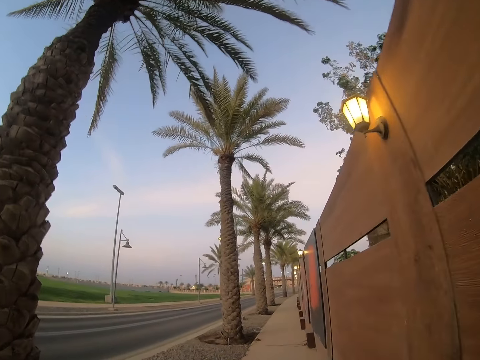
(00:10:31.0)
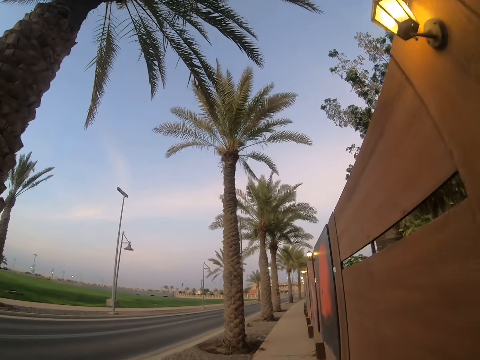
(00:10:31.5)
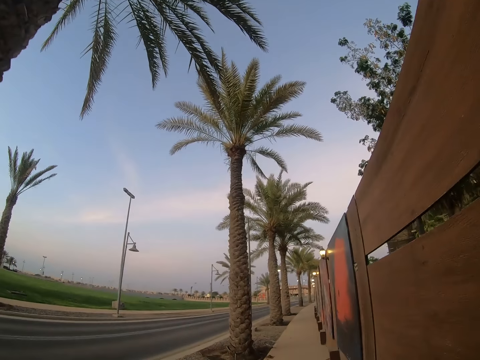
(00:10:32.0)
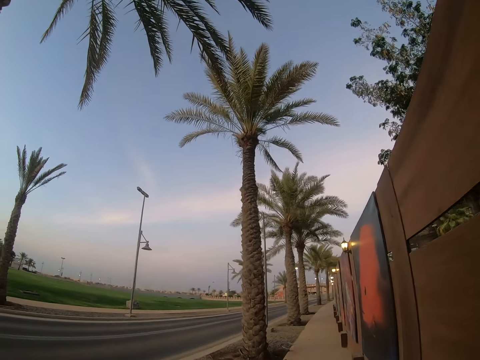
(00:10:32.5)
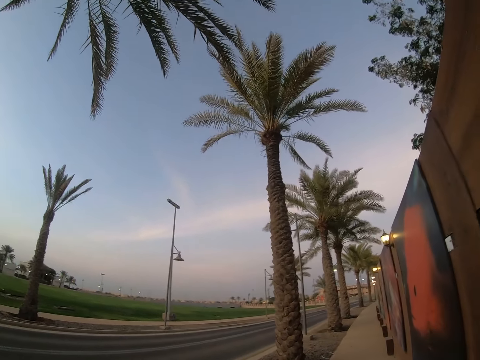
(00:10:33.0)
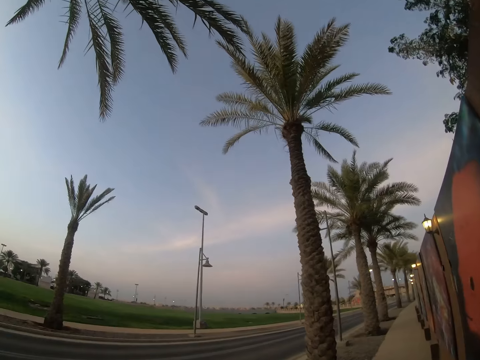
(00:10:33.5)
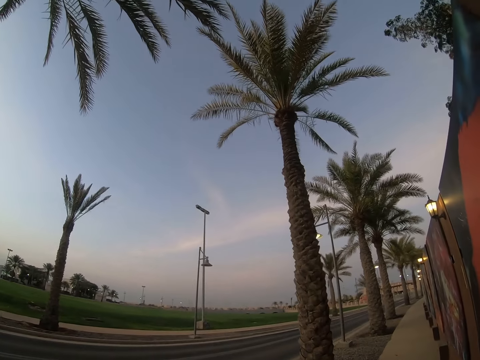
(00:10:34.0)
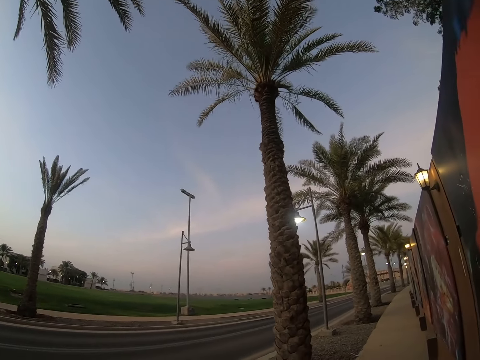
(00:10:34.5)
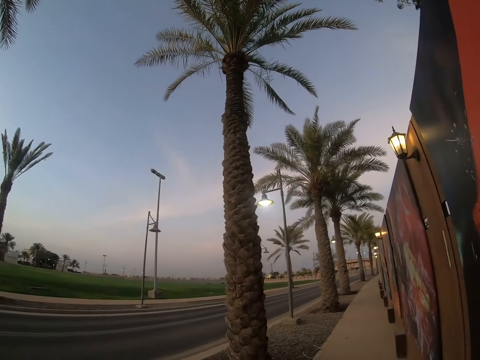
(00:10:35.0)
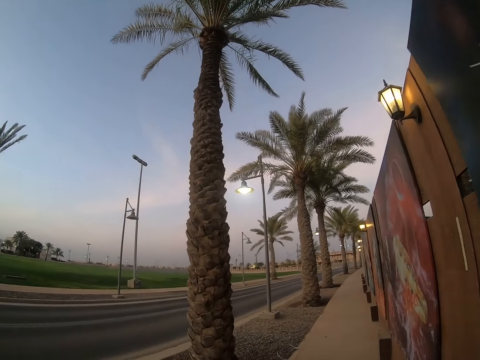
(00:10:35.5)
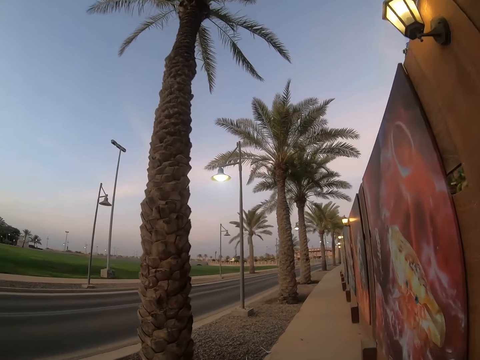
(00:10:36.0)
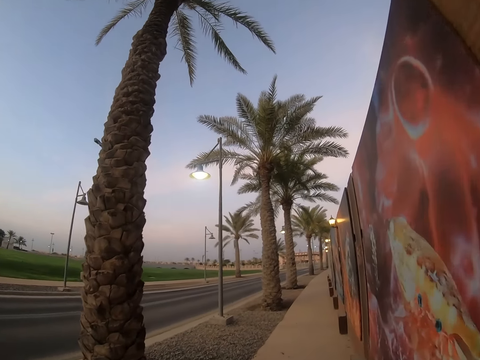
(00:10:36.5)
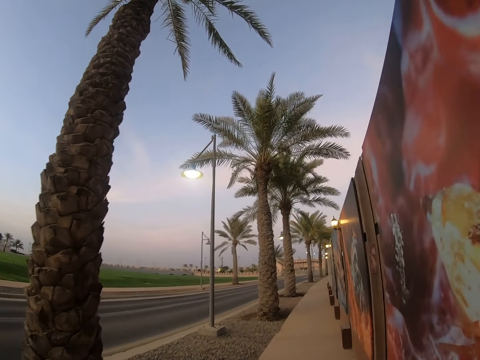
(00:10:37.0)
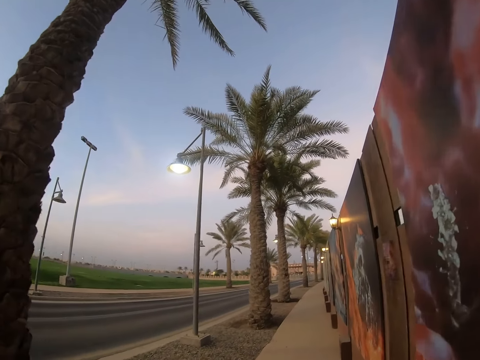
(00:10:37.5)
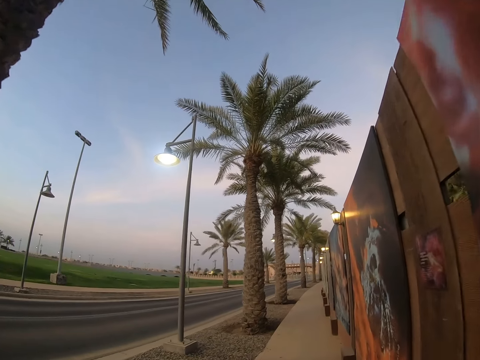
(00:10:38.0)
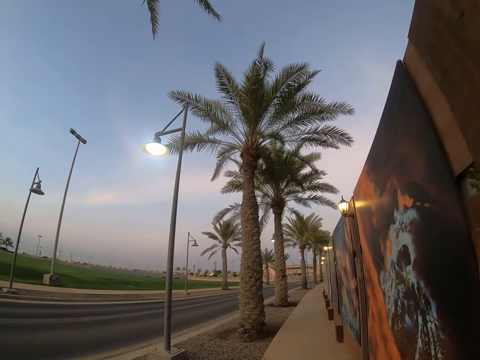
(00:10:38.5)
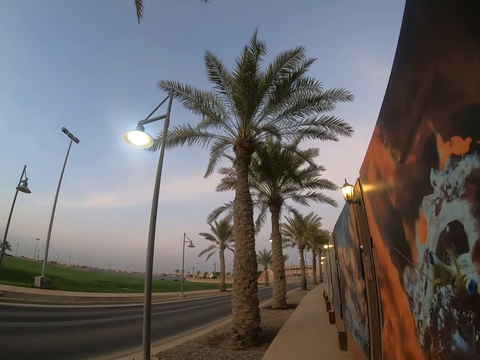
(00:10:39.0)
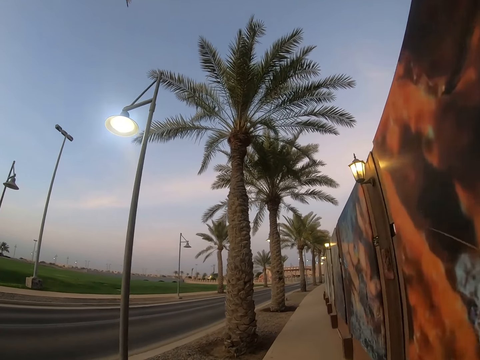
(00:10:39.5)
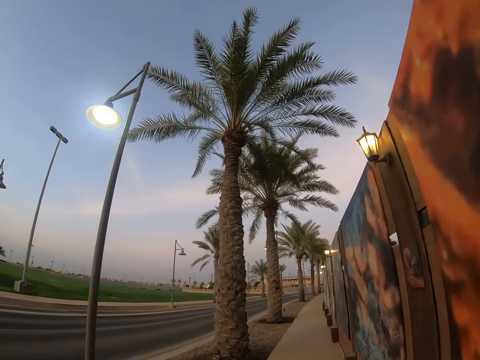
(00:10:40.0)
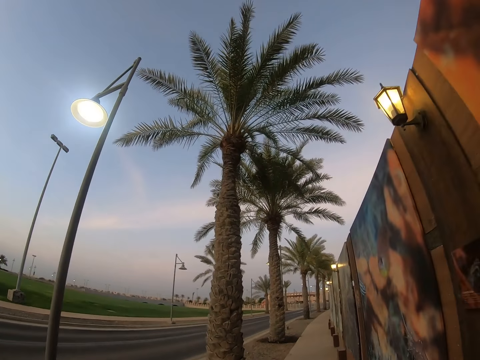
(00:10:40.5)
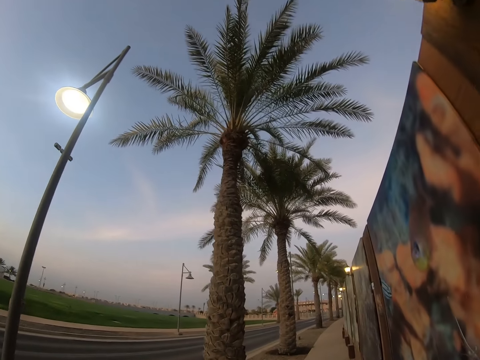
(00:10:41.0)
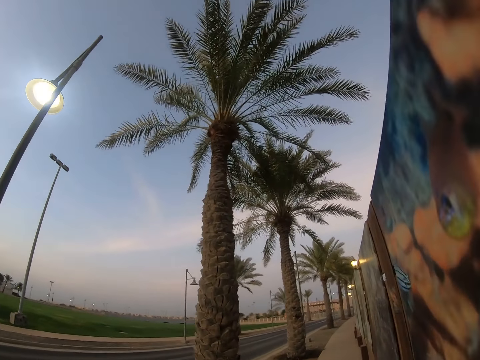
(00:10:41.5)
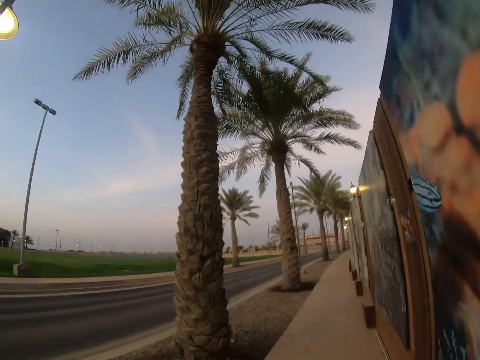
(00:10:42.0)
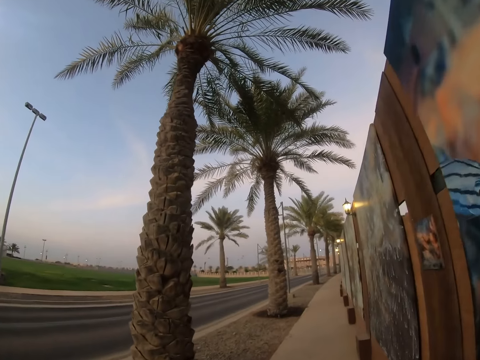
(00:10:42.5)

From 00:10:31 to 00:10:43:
The camera wearer walks on a sidewalk.

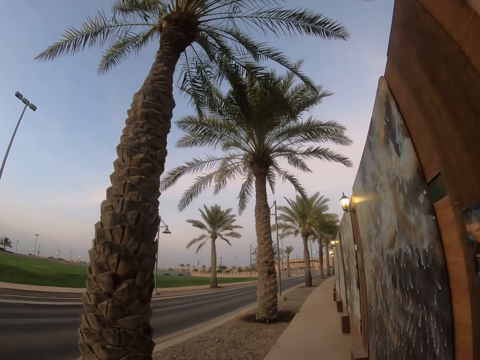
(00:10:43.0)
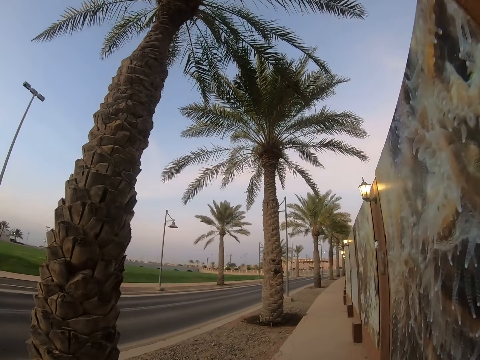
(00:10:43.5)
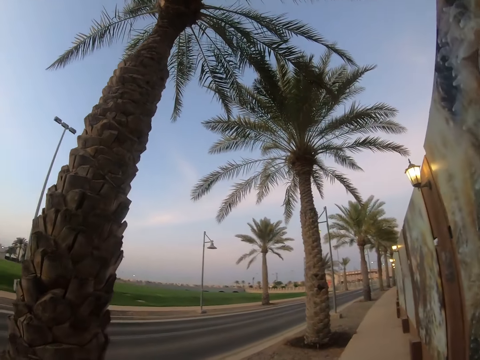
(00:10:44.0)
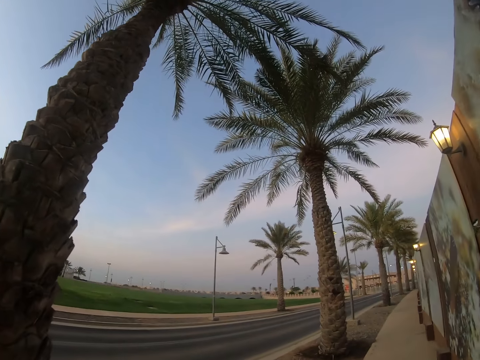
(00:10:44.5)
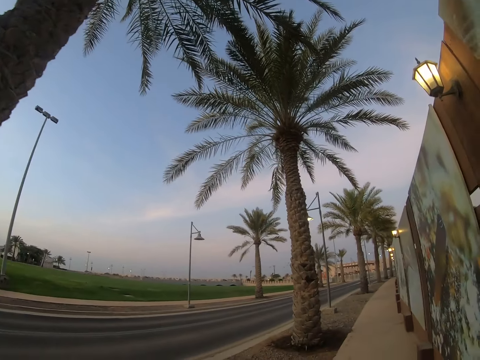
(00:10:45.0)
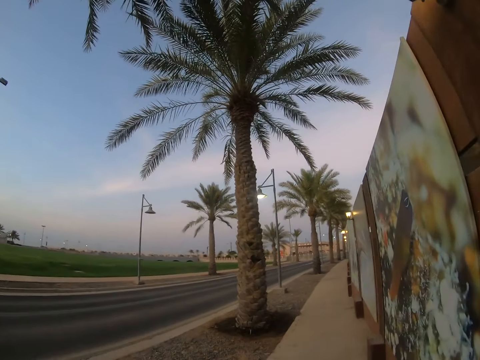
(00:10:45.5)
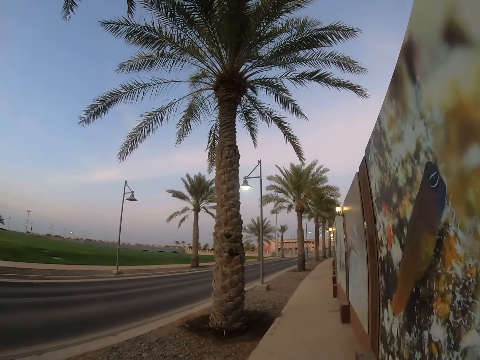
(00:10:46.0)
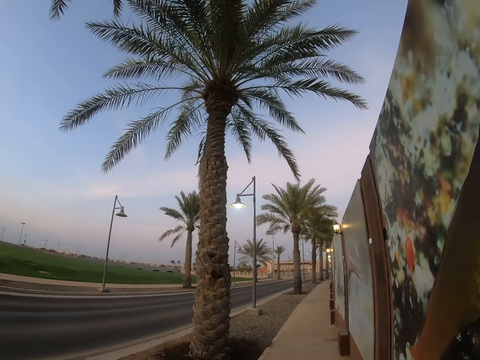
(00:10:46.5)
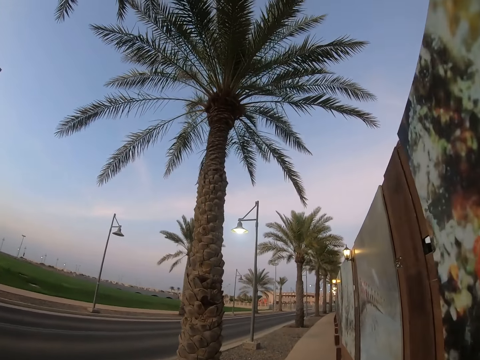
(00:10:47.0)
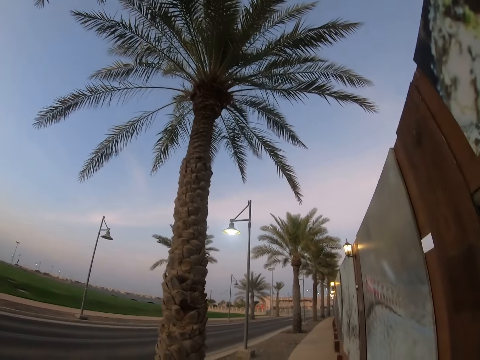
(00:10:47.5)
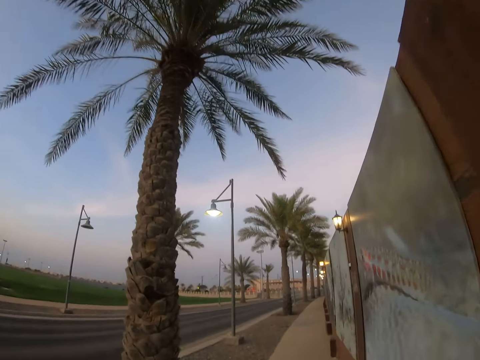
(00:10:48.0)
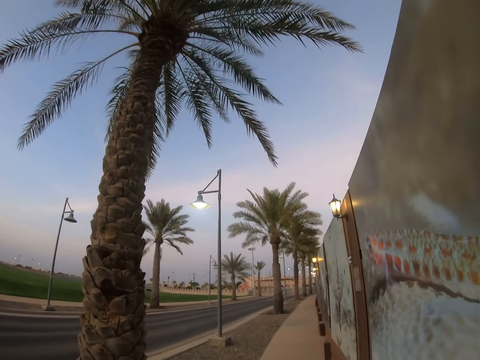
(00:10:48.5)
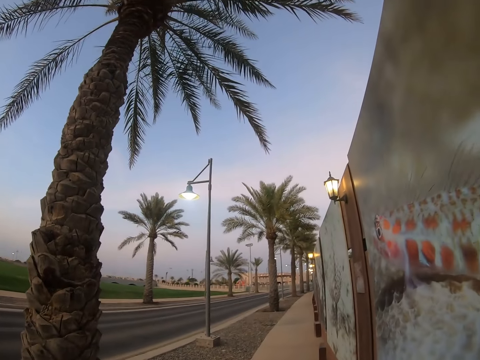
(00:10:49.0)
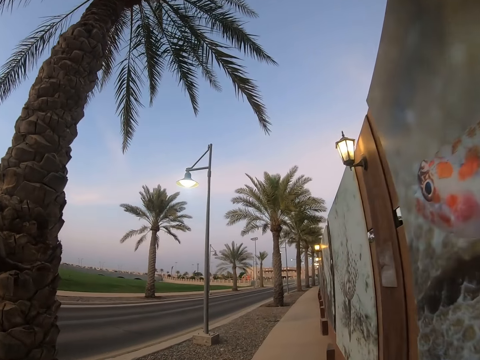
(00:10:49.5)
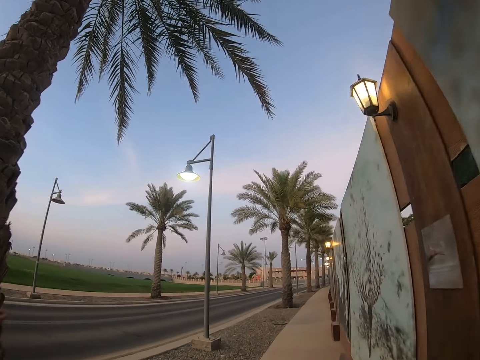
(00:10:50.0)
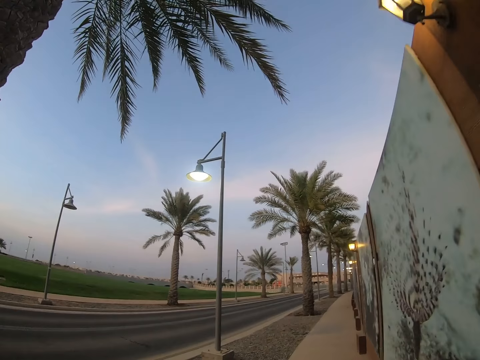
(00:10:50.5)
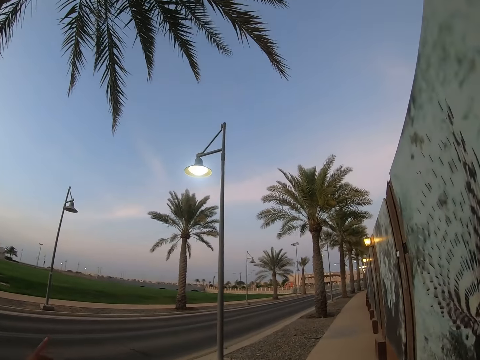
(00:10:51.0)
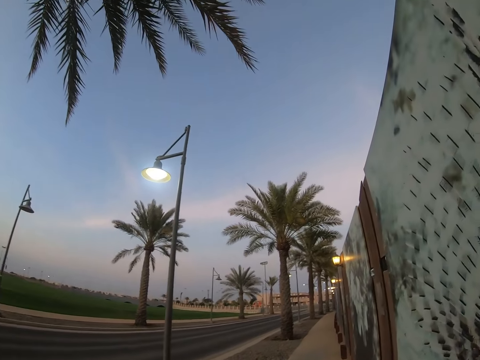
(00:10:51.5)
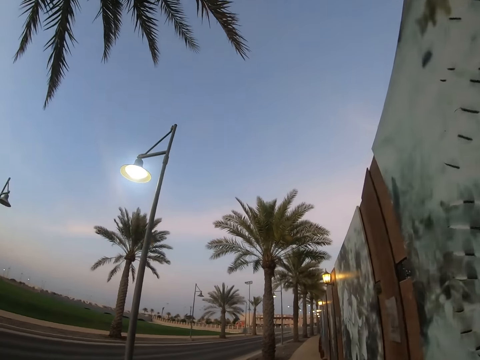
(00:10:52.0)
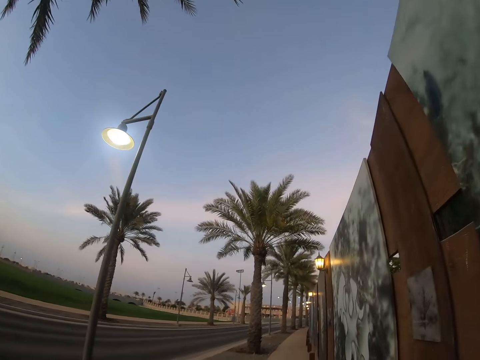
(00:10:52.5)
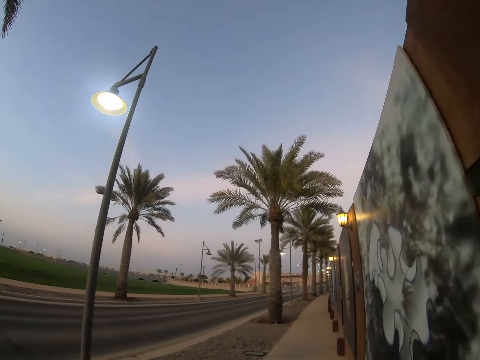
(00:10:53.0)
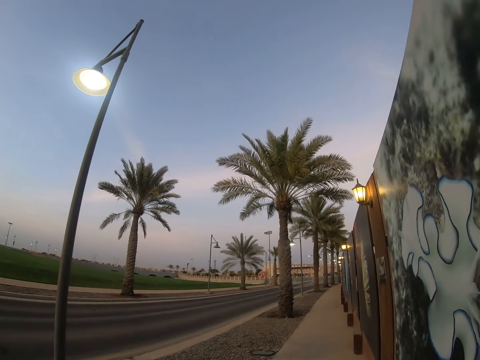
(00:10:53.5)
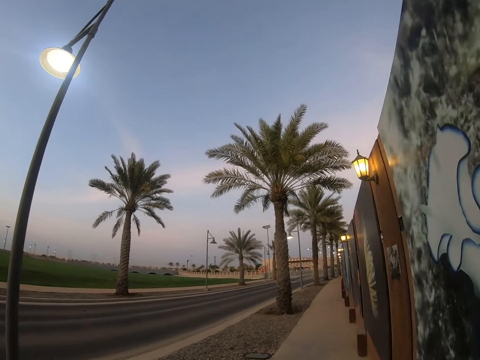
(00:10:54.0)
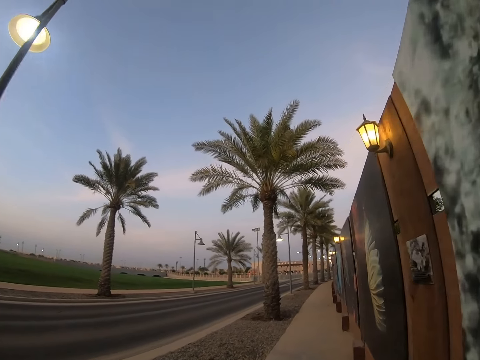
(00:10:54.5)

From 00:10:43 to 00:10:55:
The camera wearer looks around the road. They walk on a sidewalk.

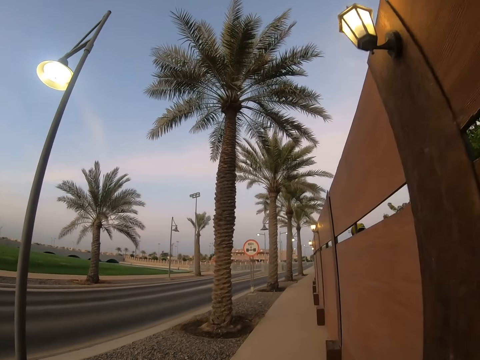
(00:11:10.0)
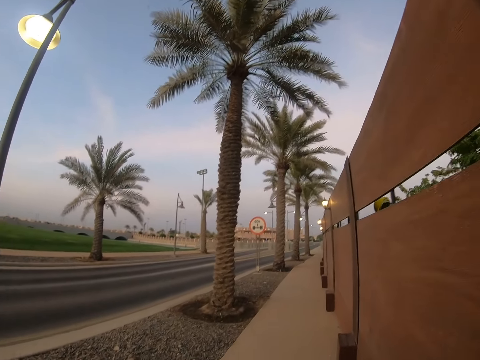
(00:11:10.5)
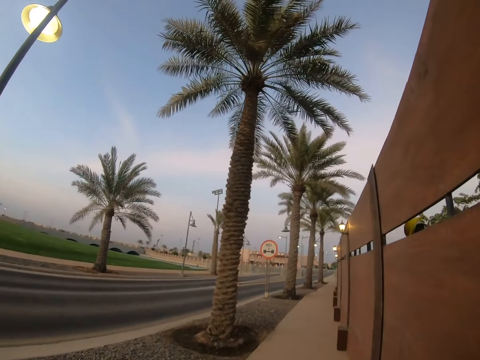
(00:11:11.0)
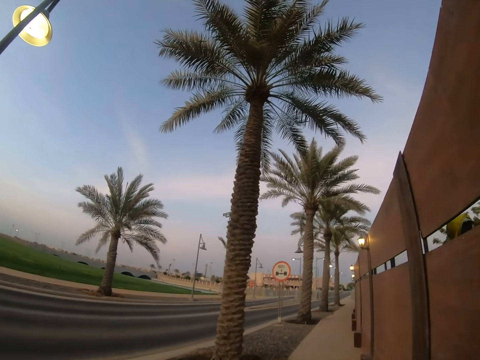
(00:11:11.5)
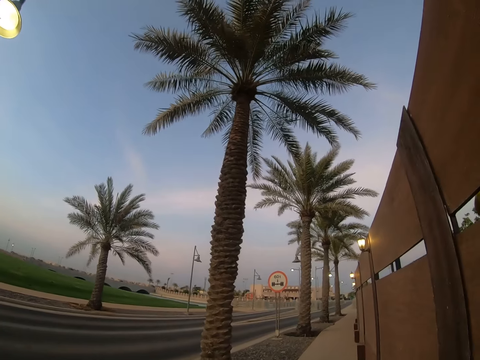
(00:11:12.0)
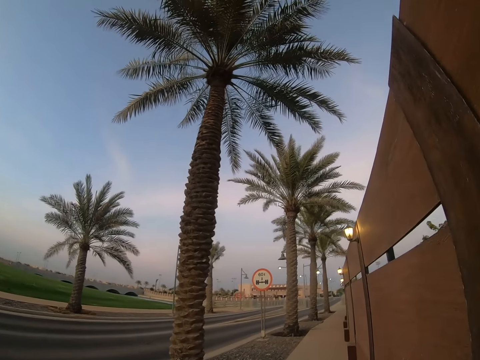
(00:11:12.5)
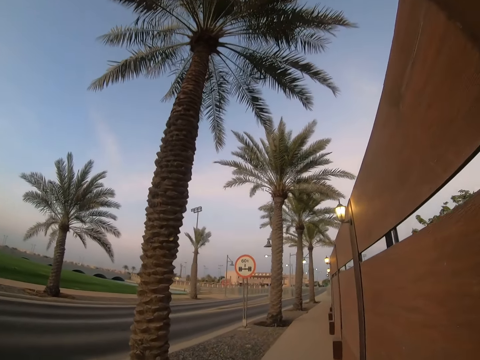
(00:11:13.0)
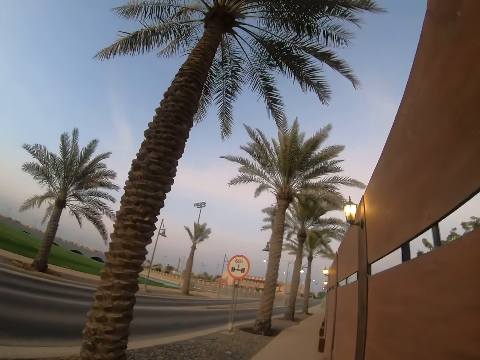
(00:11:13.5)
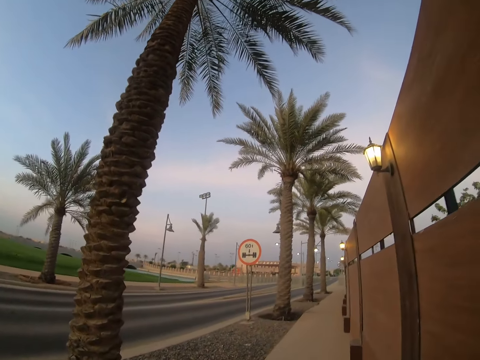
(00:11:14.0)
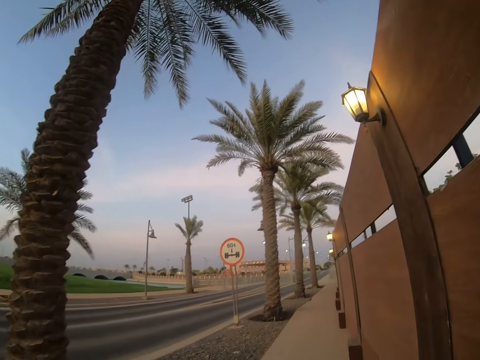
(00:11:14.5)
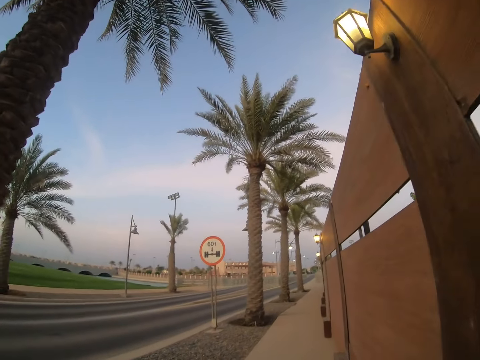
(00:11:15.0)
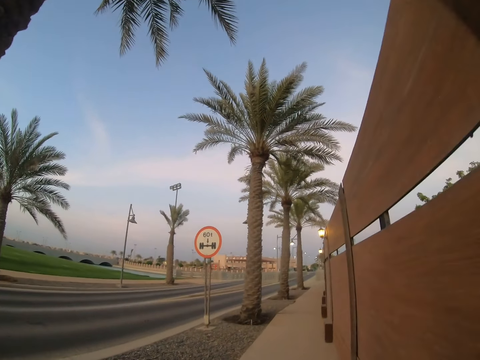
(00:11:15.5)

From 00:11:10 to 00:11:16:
The camera wearer looks around the road. They walk on a sidewalk.
